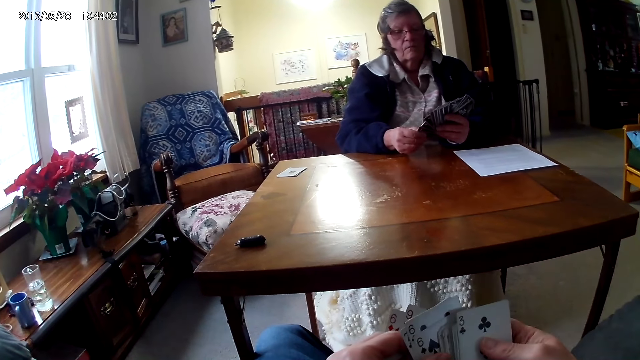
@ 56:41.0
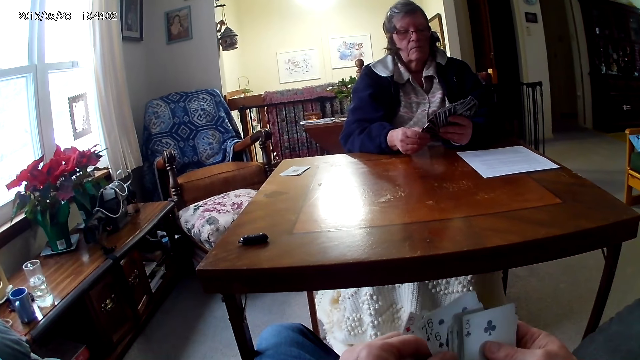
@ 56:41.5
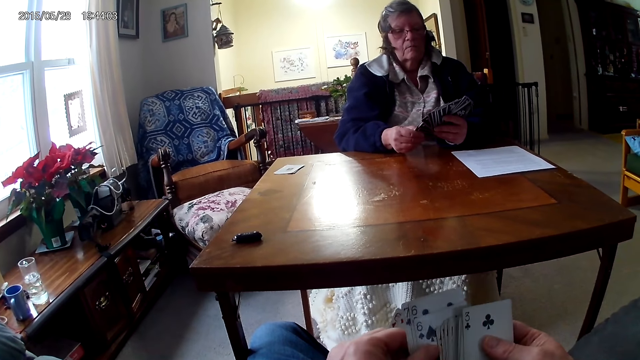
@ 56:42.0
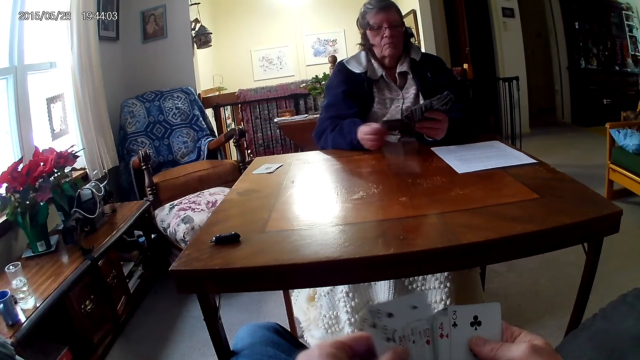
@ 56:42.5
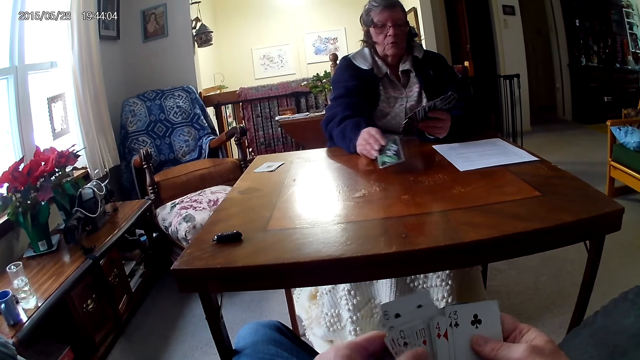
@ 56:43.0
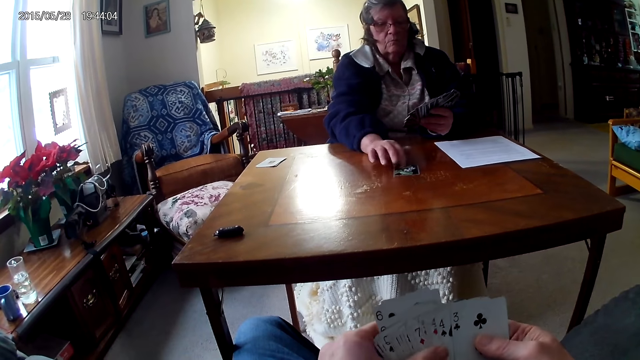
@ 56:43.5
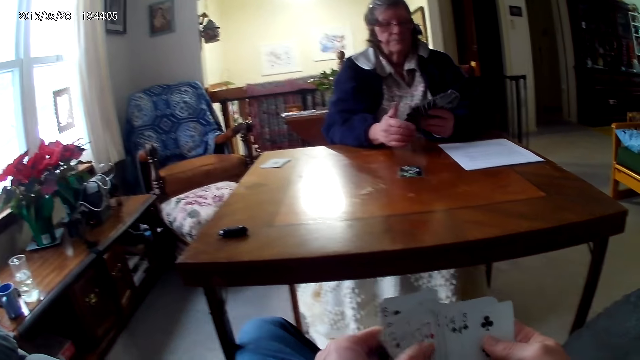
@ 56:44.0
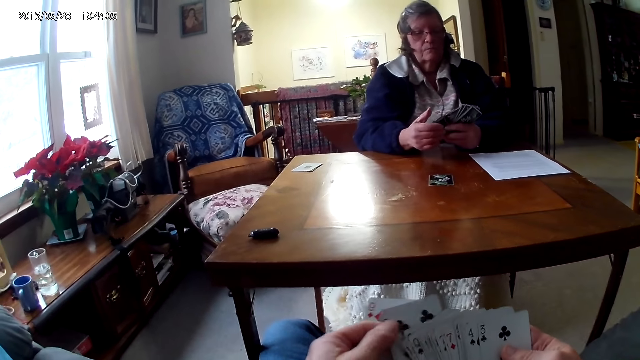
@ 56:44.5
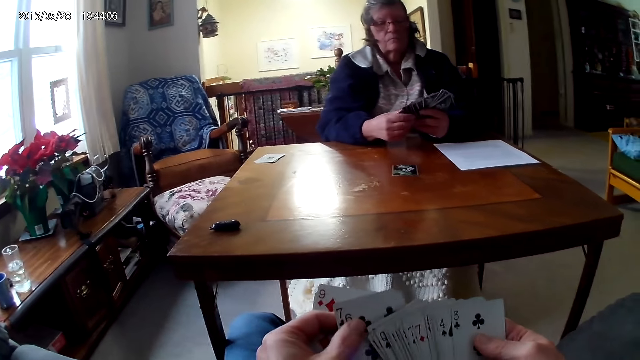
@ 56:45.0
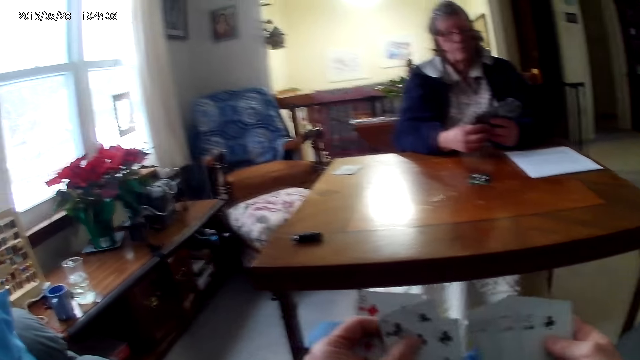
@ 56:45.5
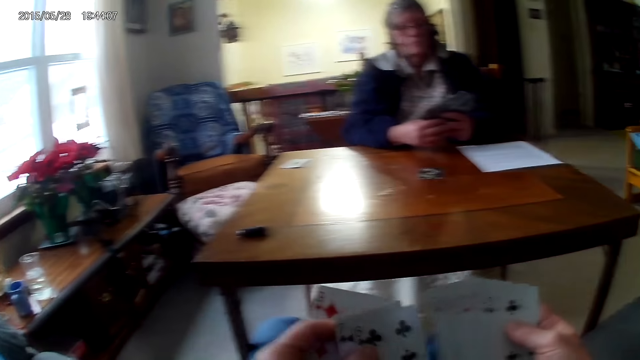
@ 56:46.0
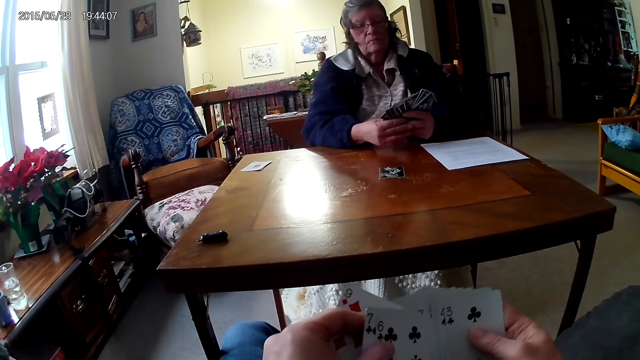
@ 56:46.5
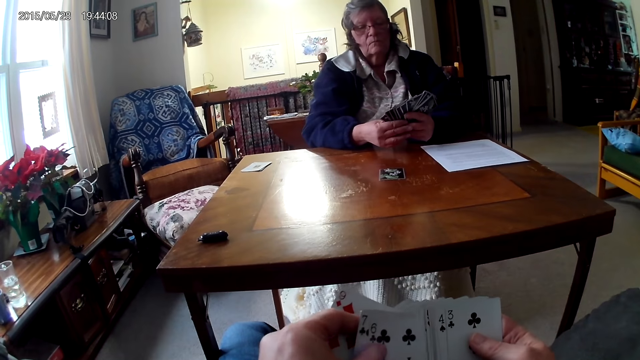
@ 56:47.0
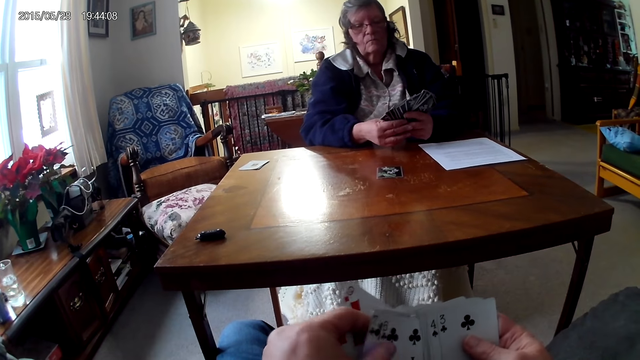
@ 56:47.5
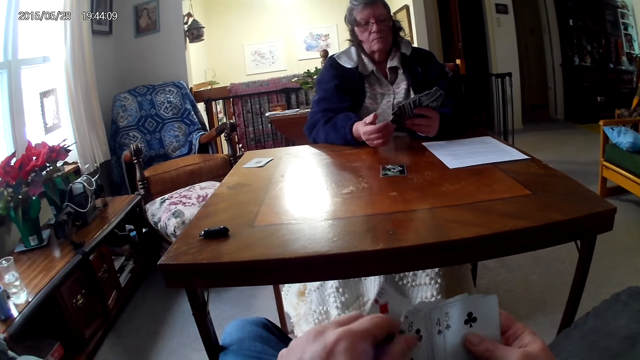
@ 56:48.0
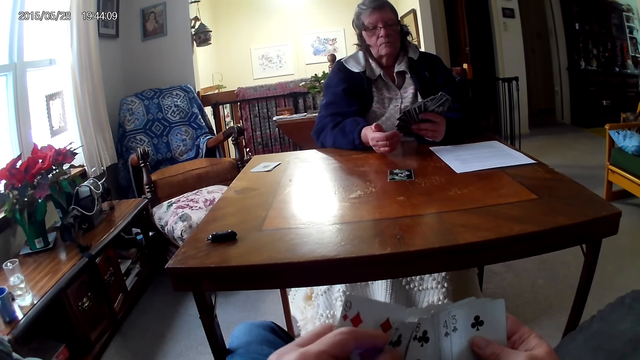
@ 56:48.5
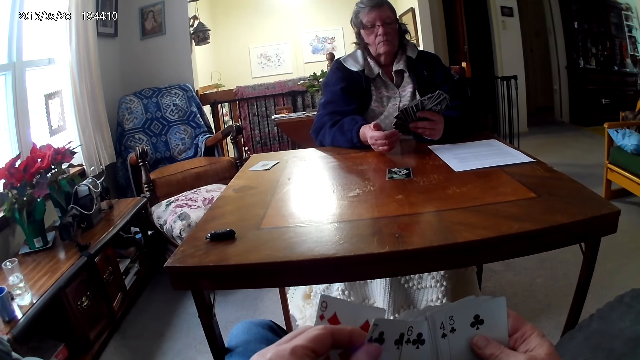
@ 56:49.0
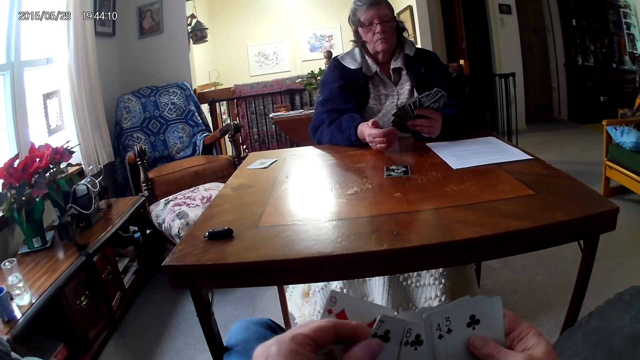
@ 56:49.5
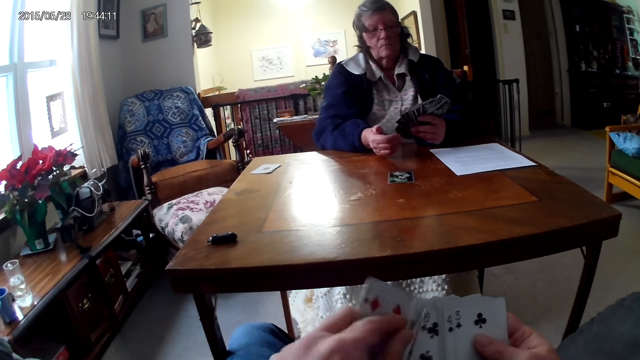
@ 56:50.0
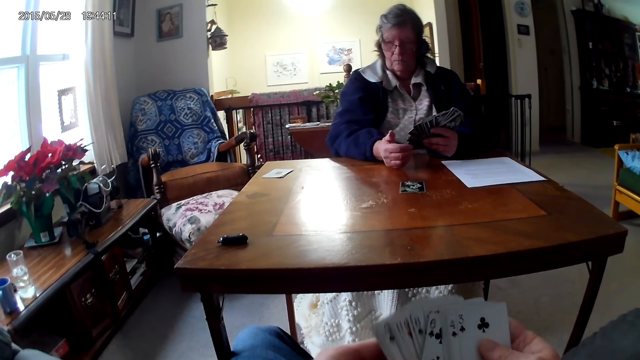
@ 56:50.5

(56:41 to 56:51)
A woman puts the card on the table. The camera wearer arranges the cards.

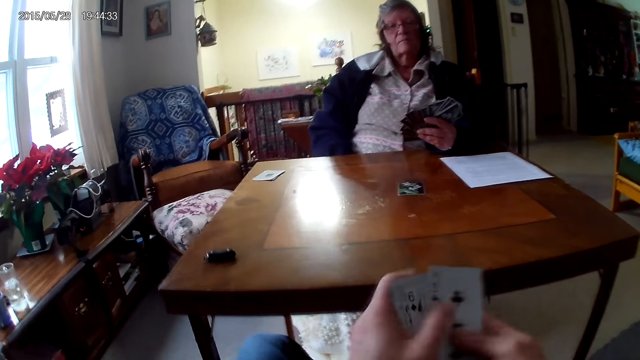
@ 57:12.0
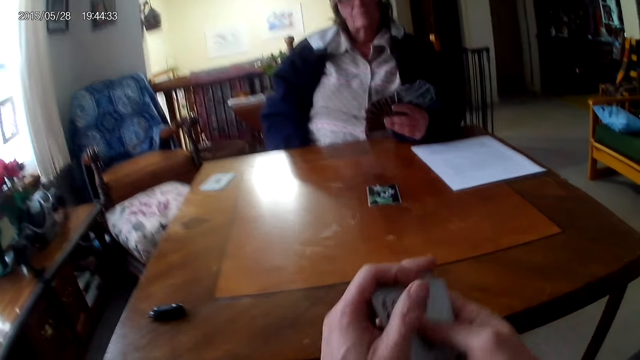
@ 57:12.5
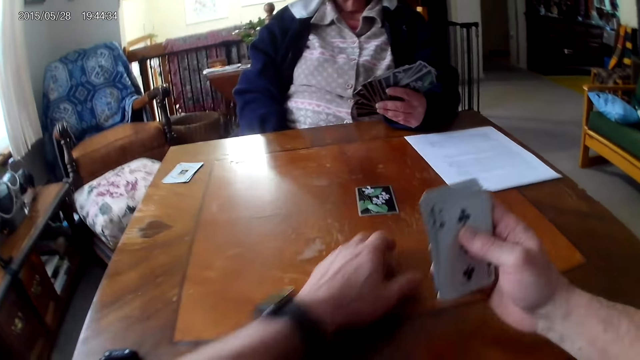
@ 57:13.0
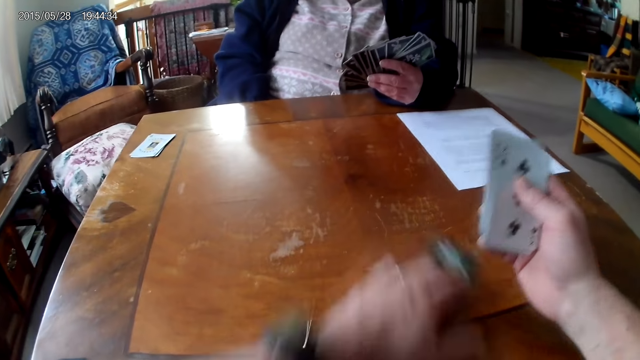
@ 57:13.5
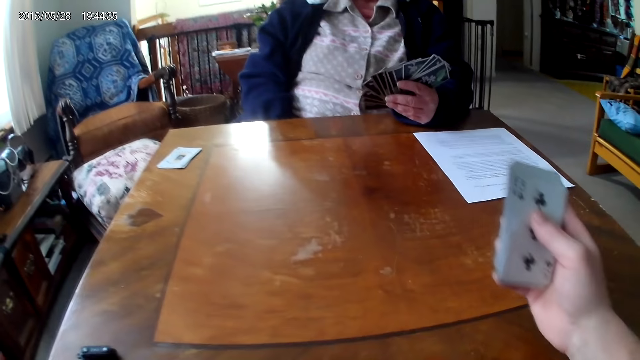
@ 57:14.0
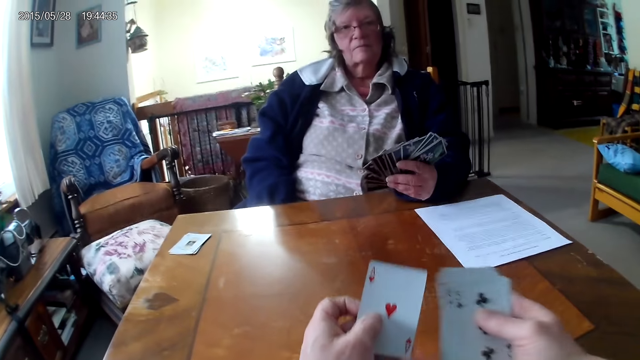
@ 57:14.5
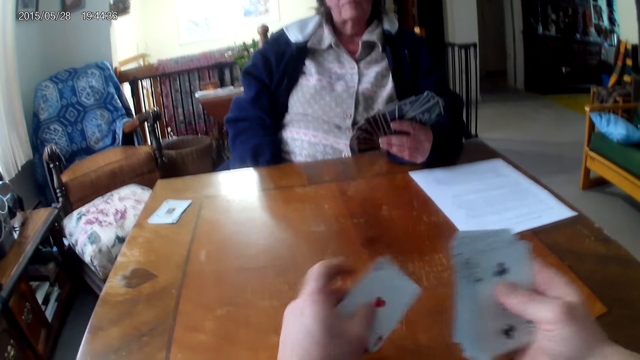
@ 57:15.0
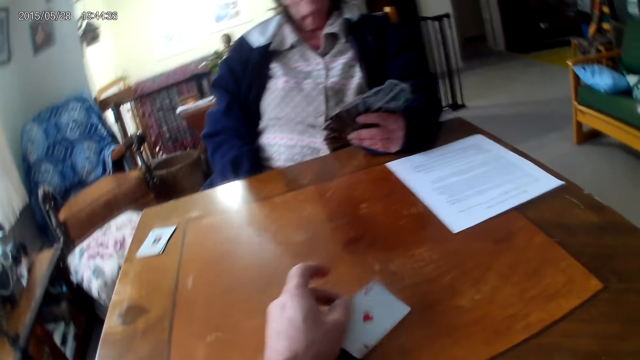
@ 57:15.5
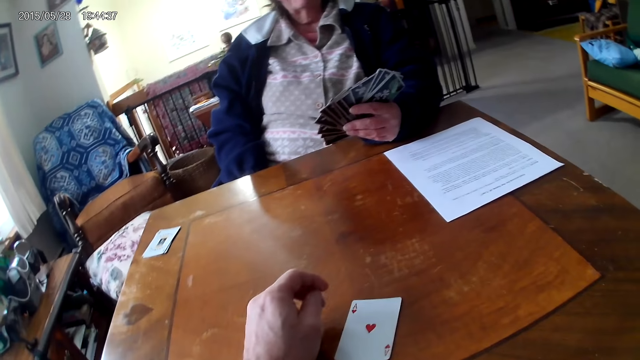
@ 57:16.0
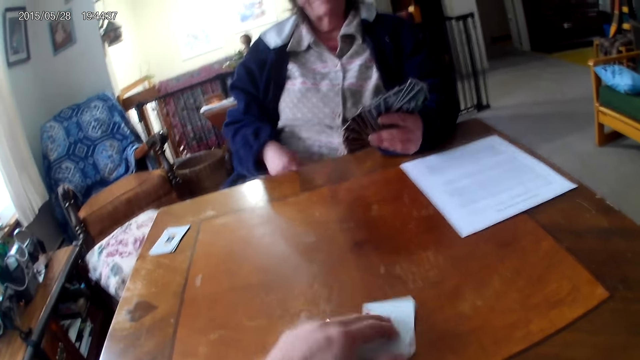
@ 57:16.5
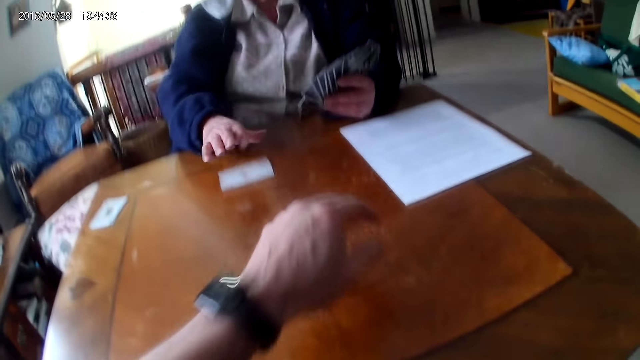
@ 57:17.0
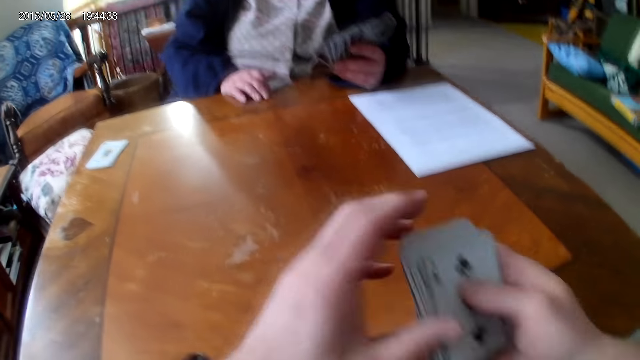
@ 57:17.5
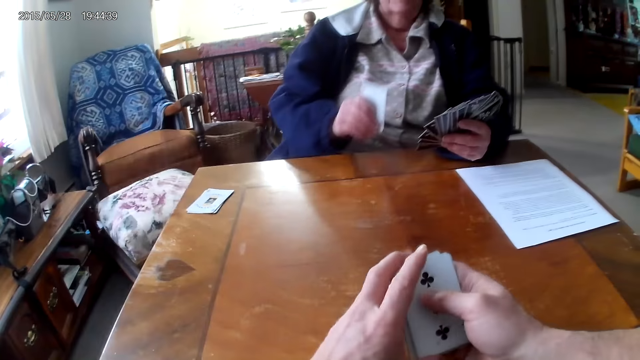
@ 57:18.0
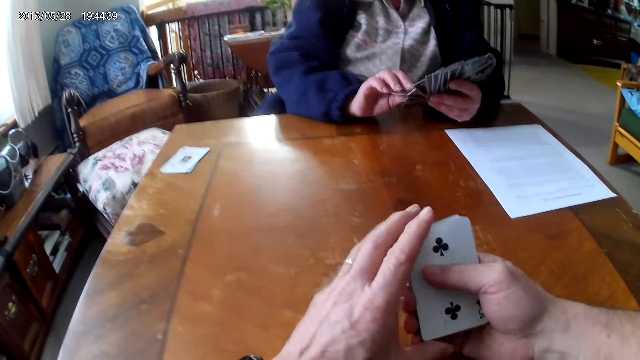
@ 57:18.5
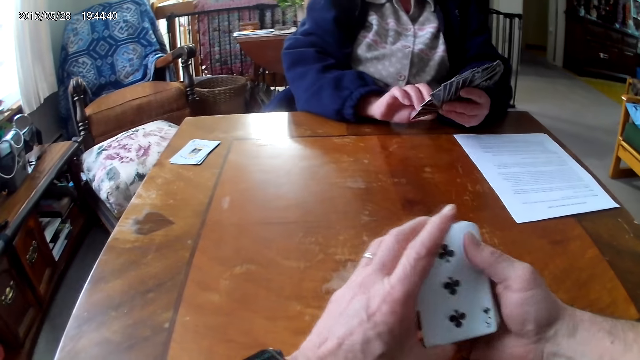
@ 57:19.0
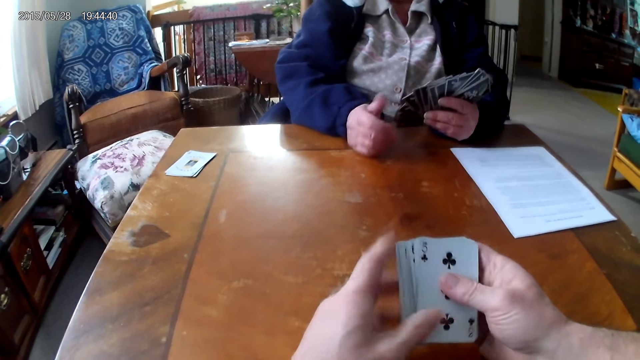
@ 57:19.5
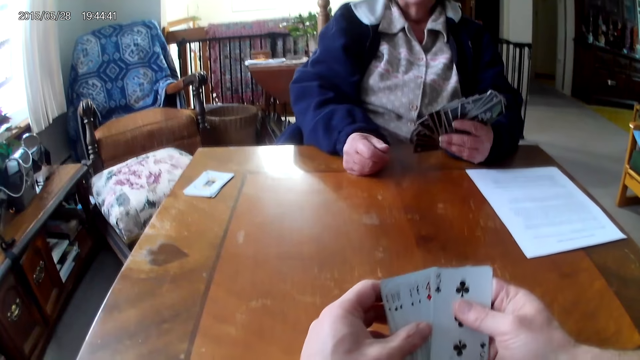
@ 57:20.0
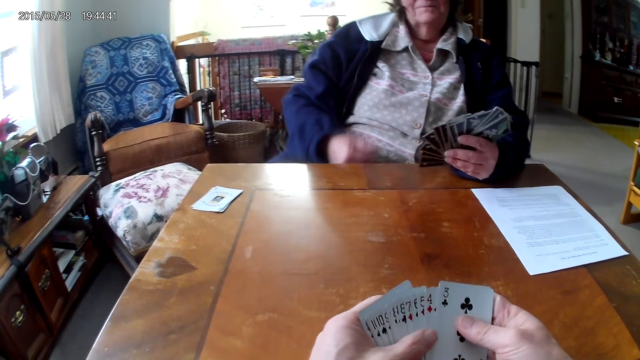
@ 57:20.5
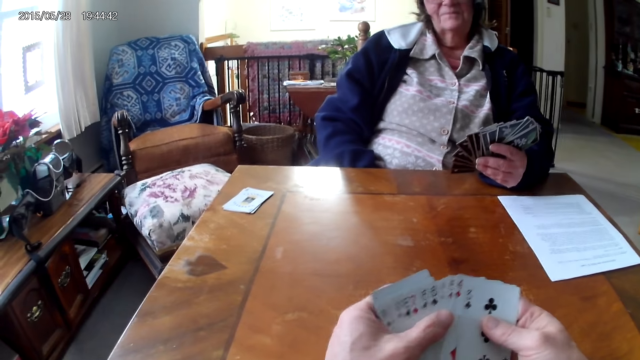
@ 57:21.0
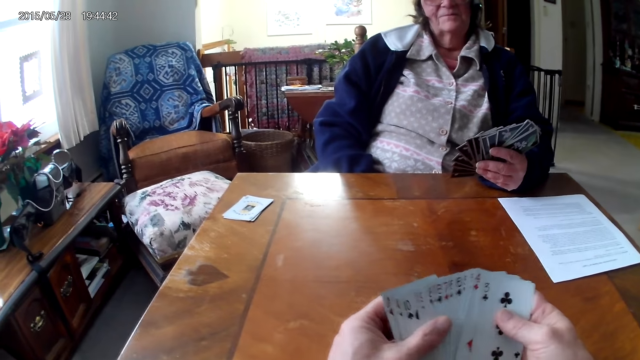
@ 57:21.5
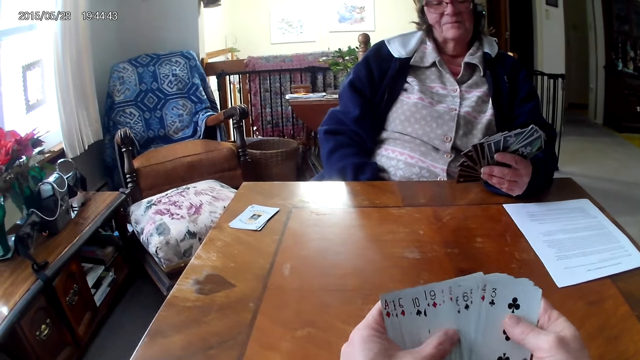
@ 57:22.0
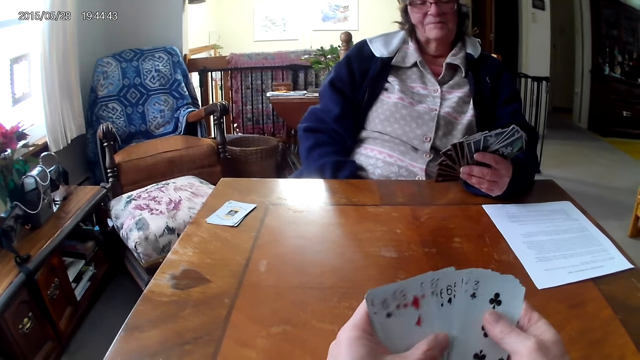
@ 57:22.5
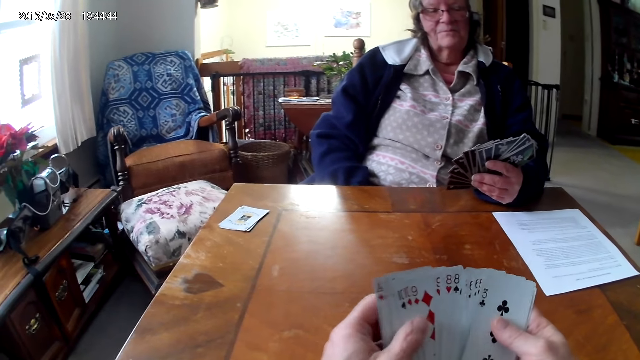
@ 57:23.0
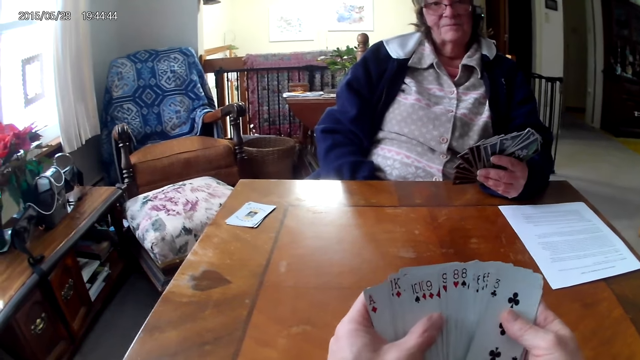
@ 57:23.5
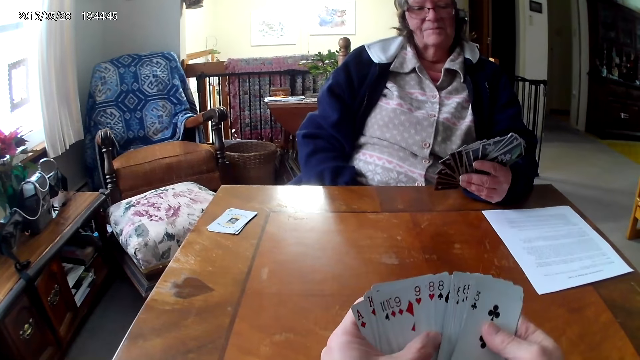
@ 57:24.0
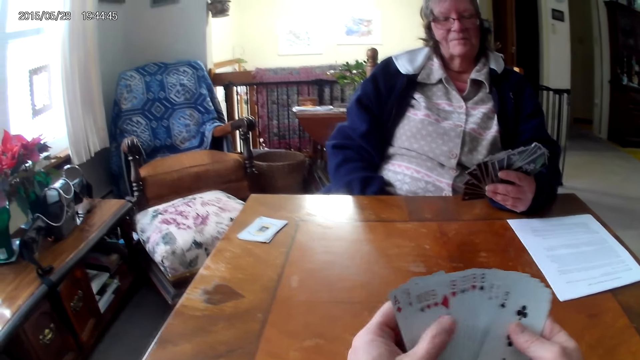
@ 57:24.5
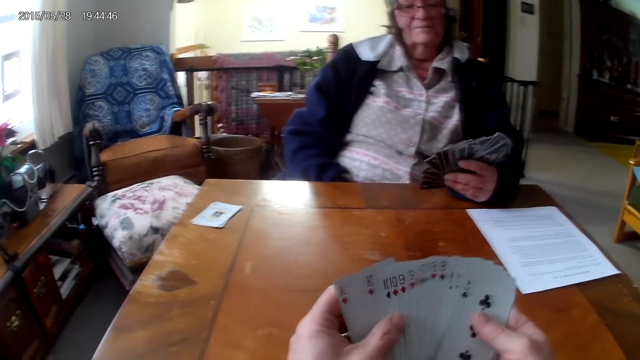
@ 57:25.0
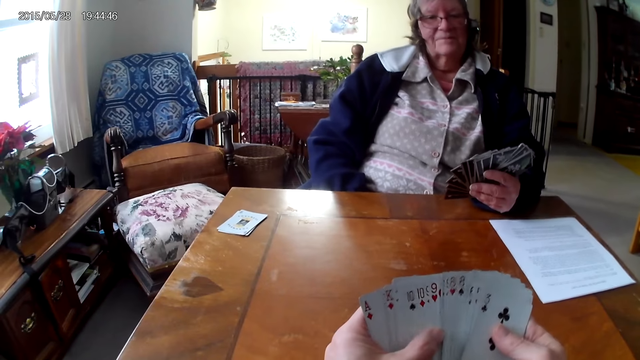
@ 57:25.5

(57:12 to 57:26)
The camera wearer picks up the card from the table. They look at the card. They put the card on the table. They push the card to a woman. The woman picks up the card from the table. The camera wearer looks at the cards.
